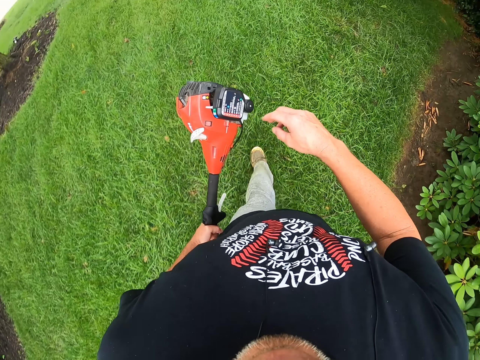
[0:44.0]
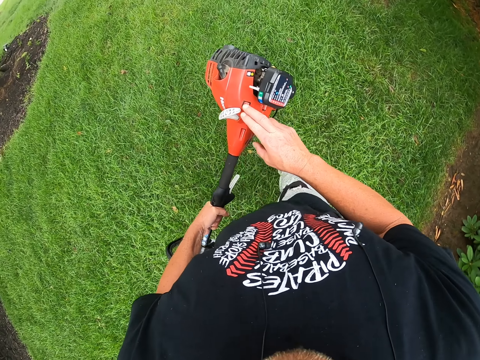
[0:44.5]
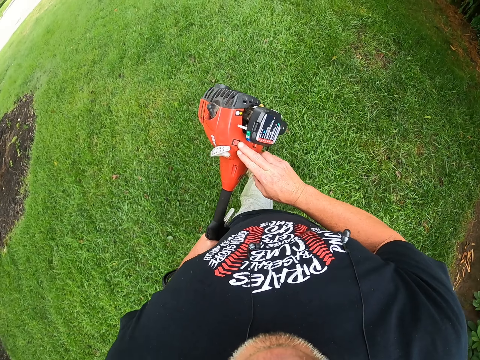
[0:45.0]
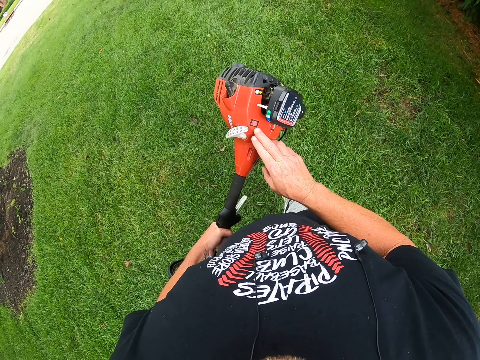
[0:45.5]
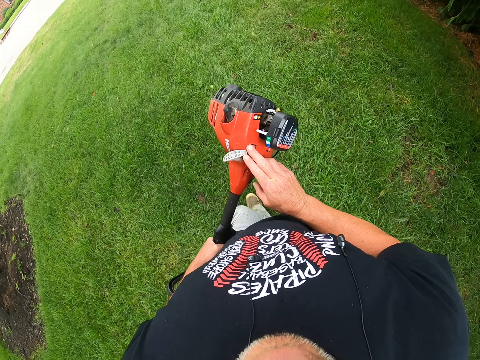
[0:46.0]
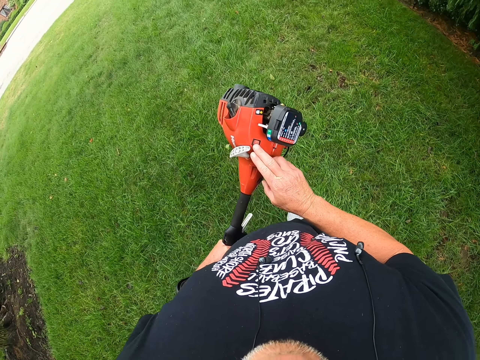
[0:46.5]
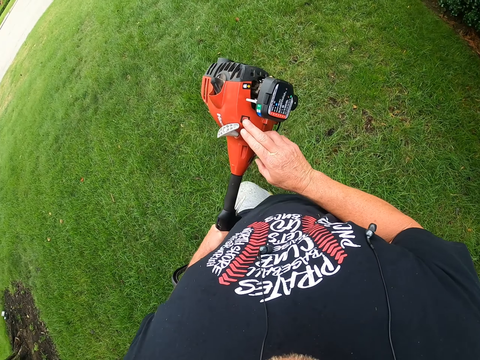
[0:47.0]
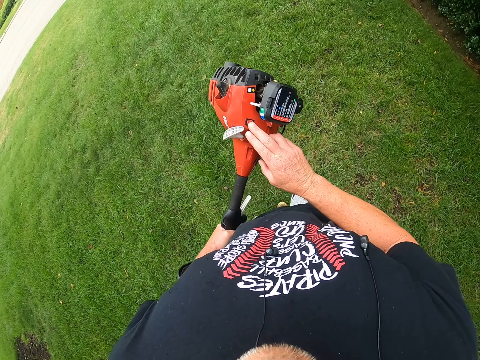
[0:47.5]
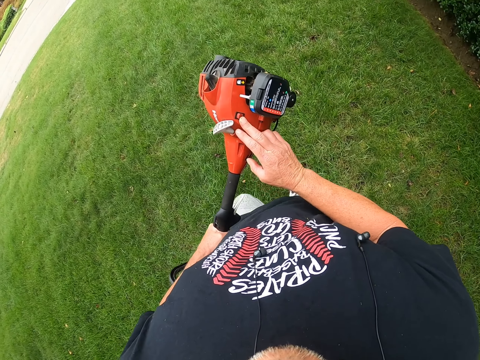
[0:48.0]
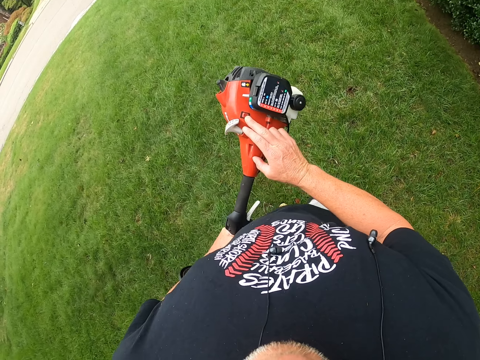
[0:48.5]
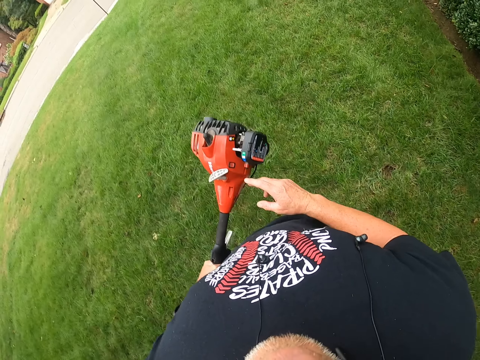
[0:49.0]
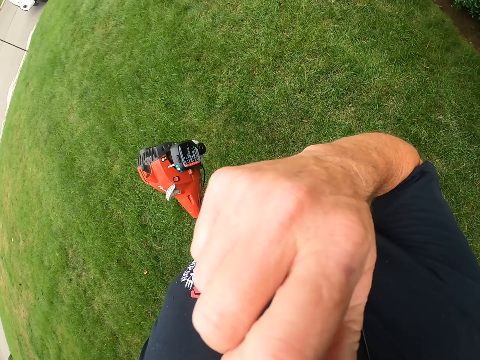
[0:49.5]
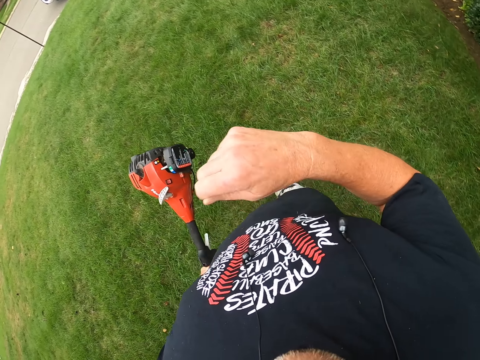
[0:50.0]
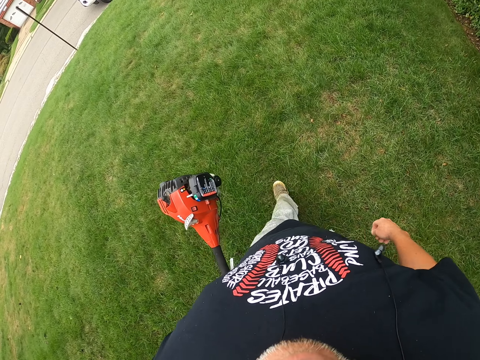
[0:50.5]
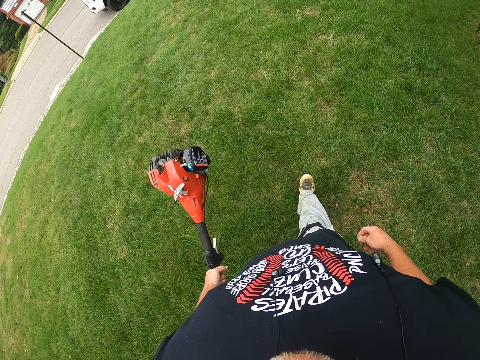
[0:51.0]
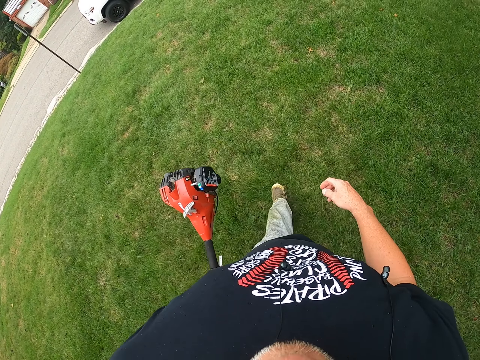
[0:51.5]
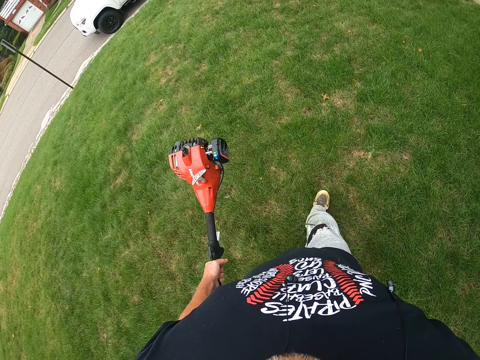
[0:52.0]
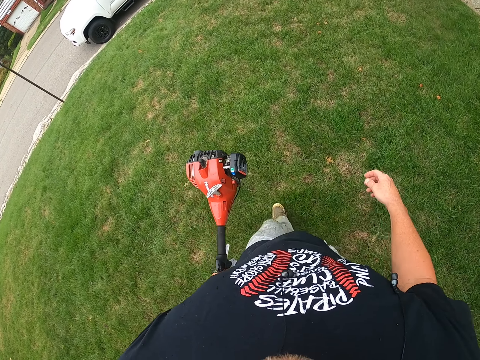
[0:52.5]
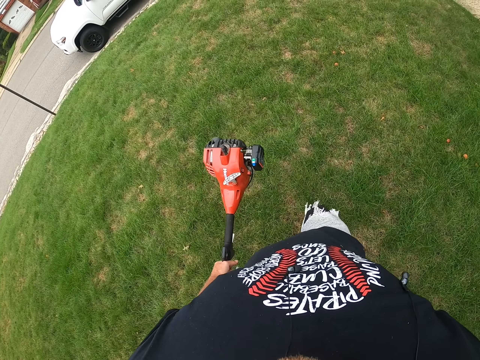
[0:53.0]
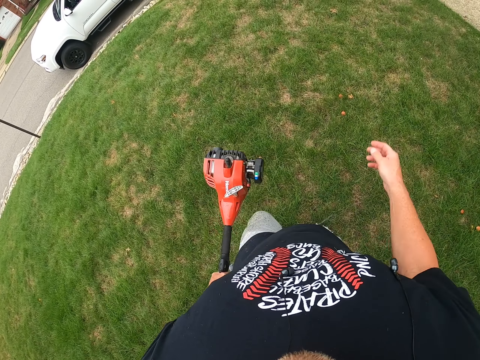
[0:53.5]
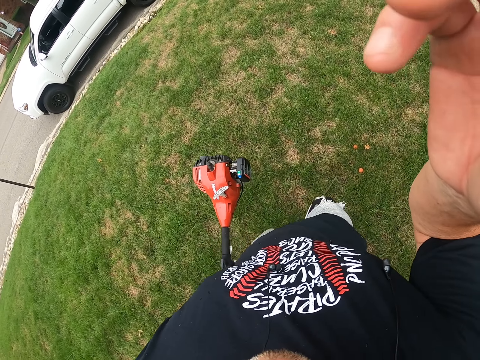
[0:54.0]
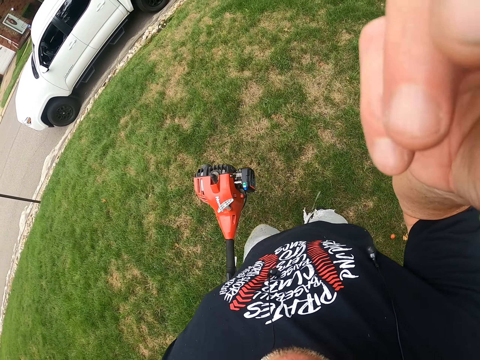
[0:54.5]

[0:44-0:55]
The camera wearer presses the starter. They touch the face. They walk in the compound. They adjust the camera.
